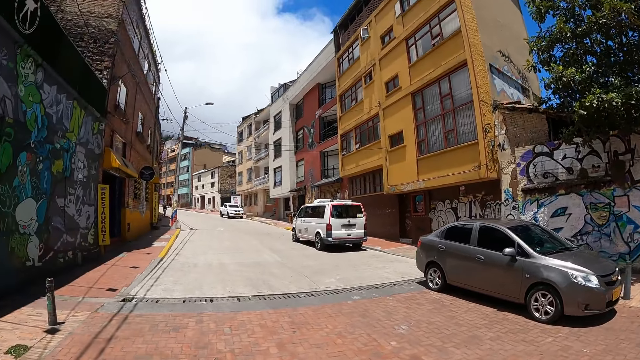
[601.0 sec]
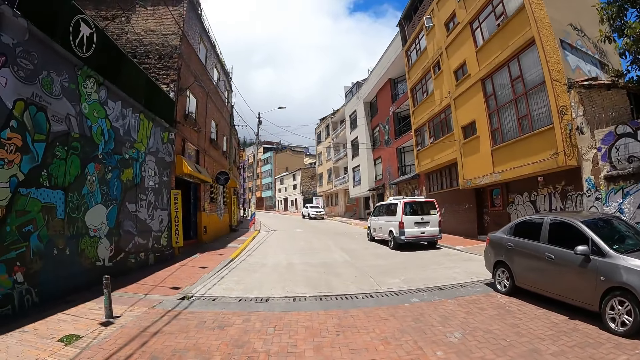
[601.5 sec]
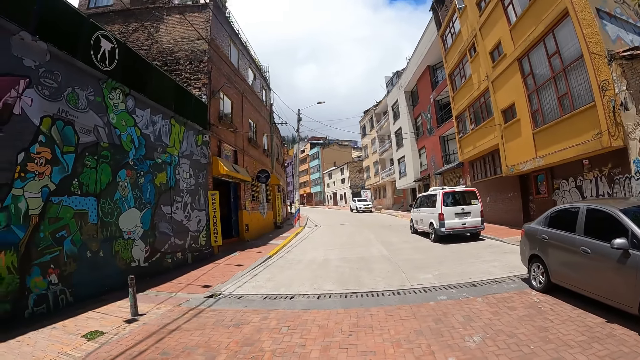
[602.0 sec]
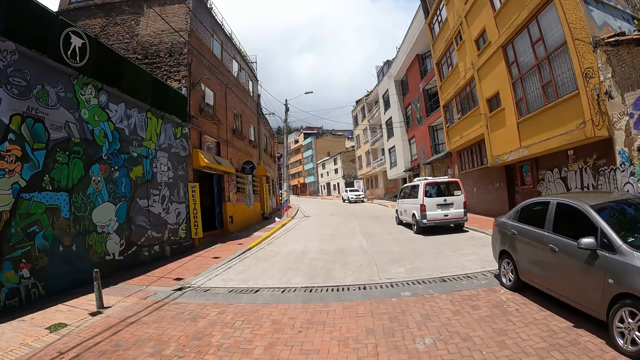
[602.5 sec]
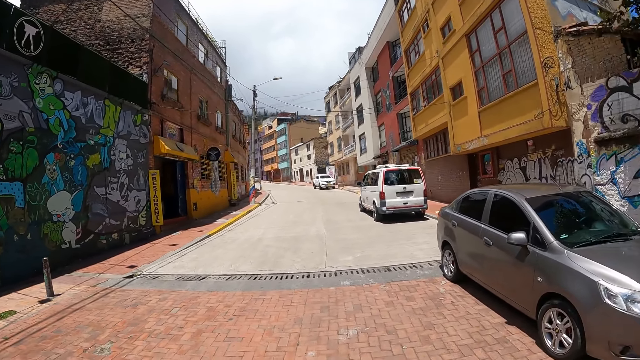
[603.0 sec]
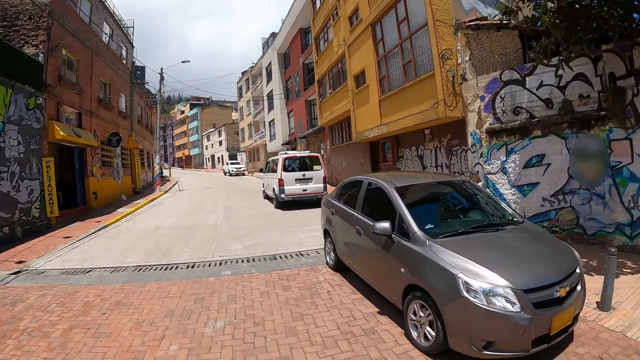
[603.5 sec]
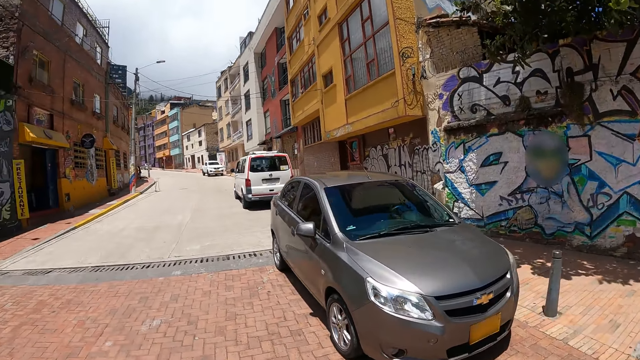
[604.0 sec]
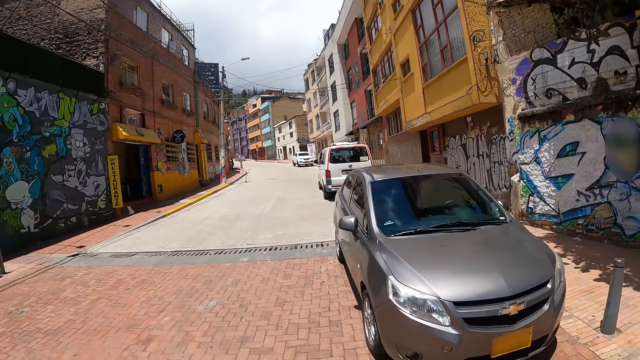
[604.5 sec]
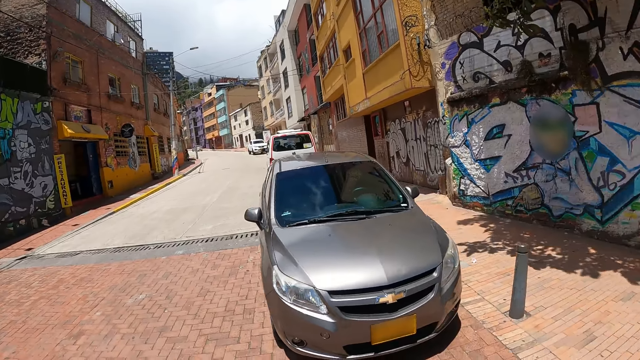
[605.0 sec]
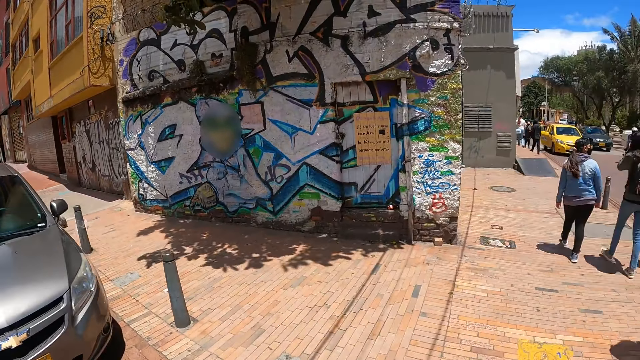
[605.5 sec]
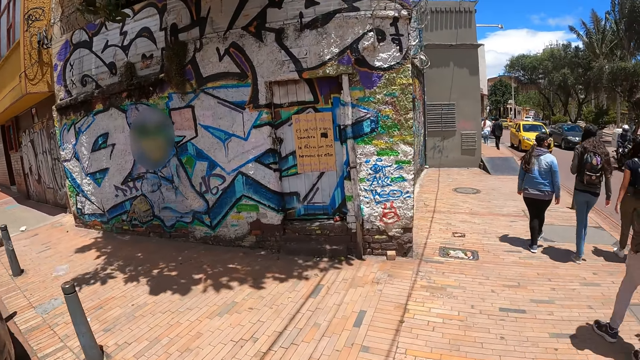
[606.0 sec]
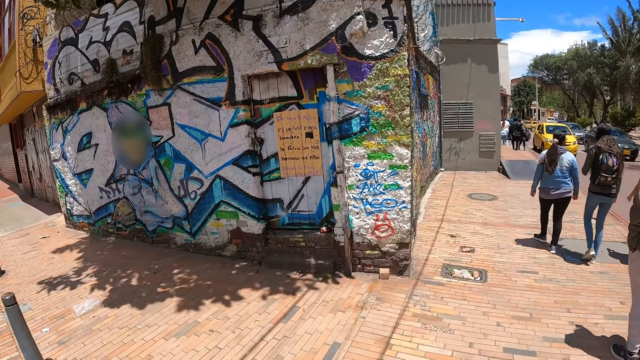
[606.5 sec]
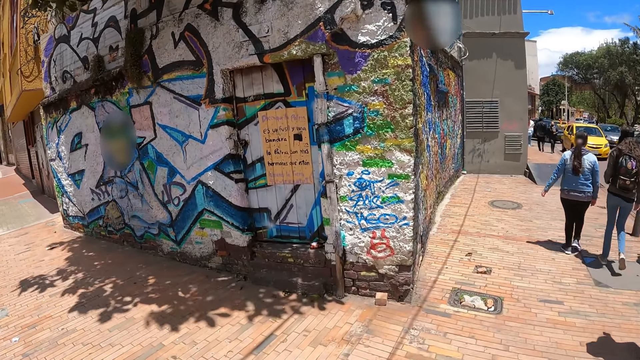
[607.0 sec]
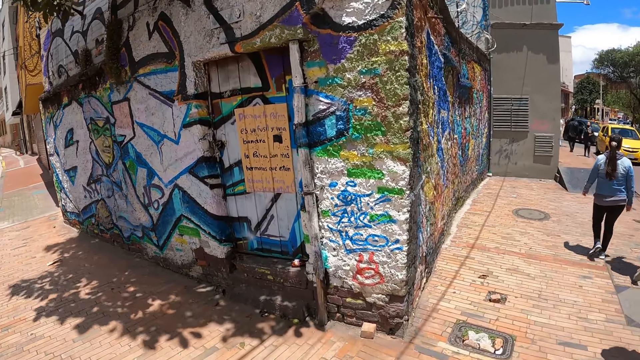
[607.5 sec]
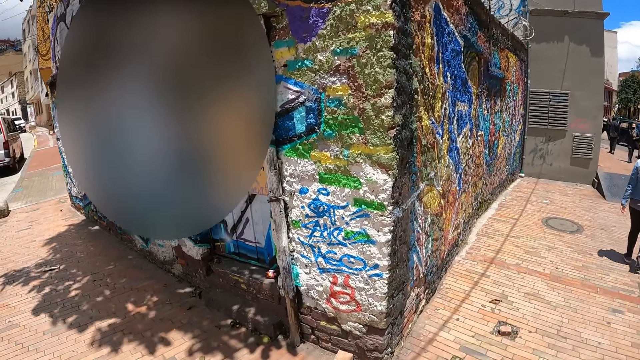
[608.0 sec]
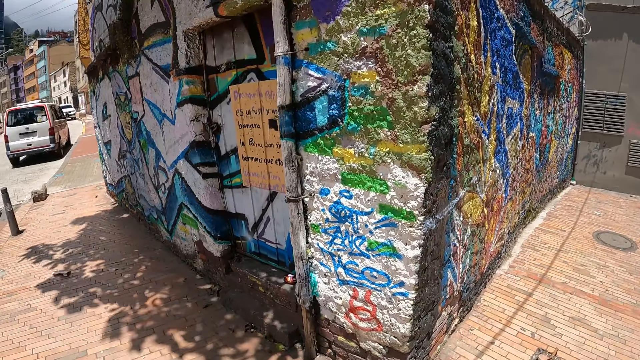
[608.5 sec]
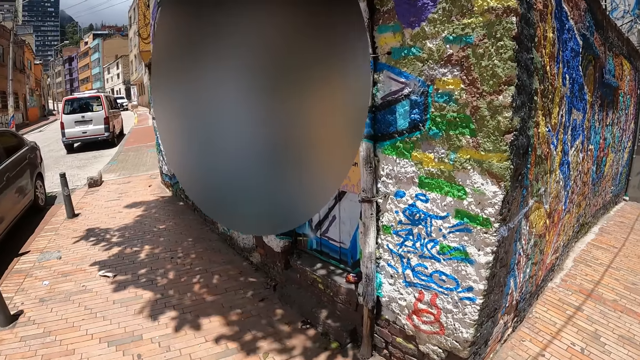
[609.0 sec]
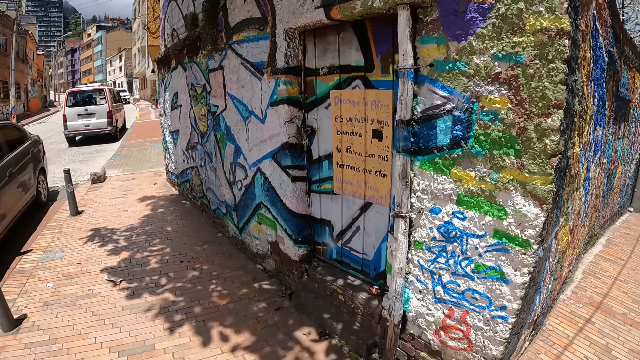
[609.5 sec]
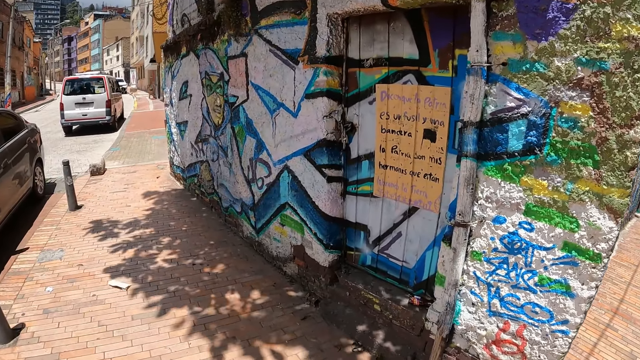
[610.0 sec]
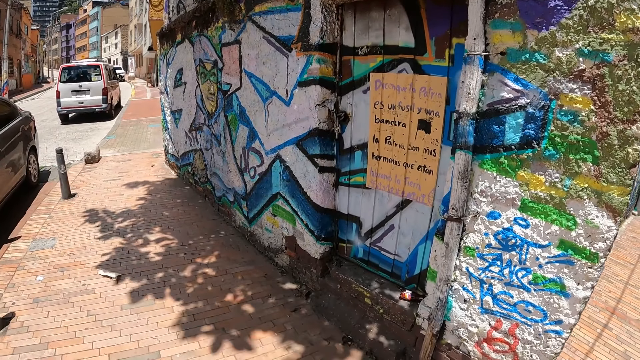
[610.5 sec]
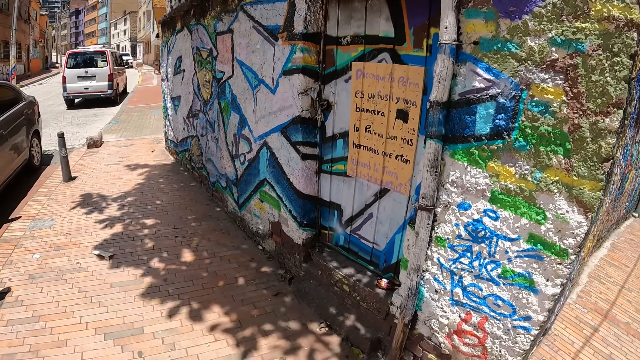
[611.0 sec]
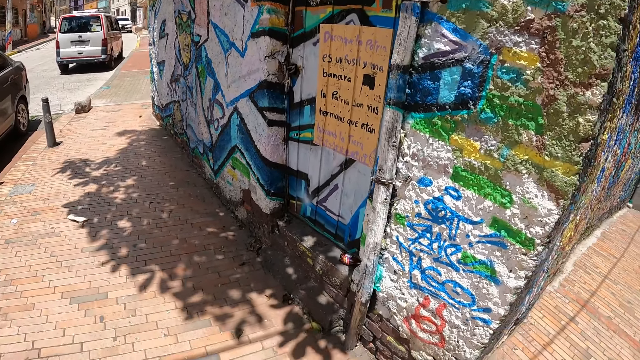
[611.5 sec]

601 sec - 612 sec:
The camera wearer looks around the city. They stop walking. They look at the poster.

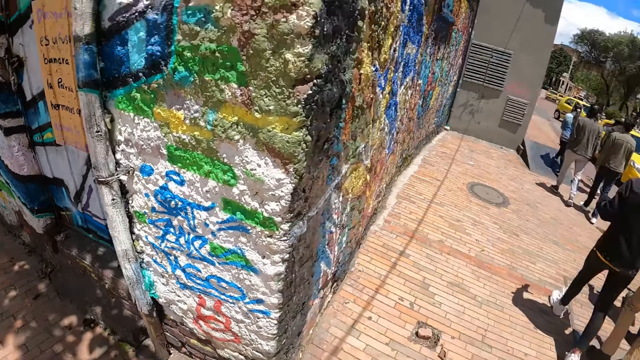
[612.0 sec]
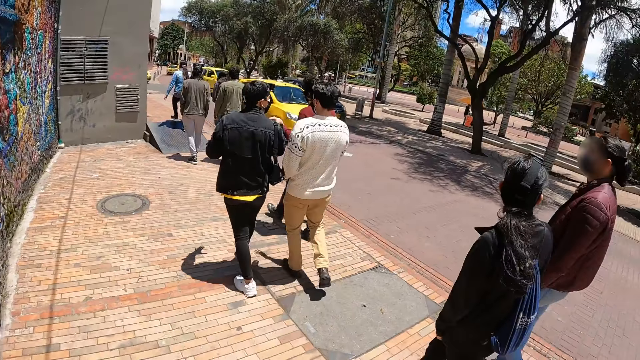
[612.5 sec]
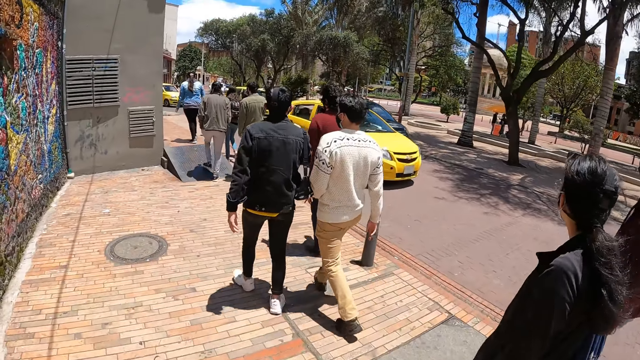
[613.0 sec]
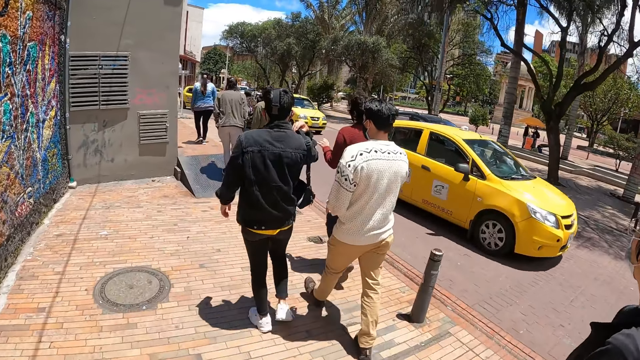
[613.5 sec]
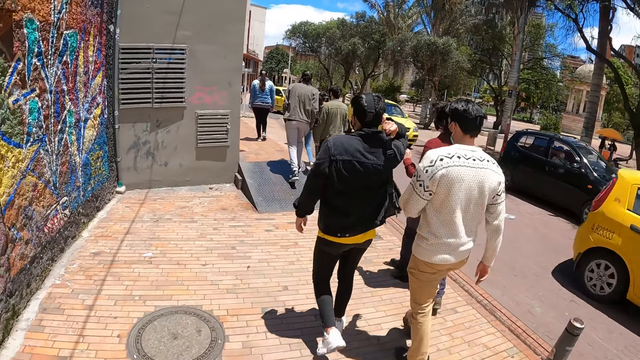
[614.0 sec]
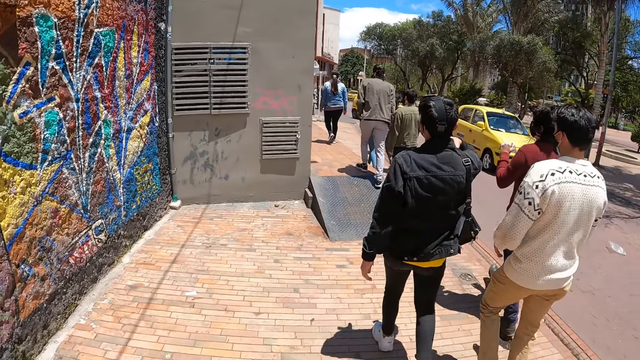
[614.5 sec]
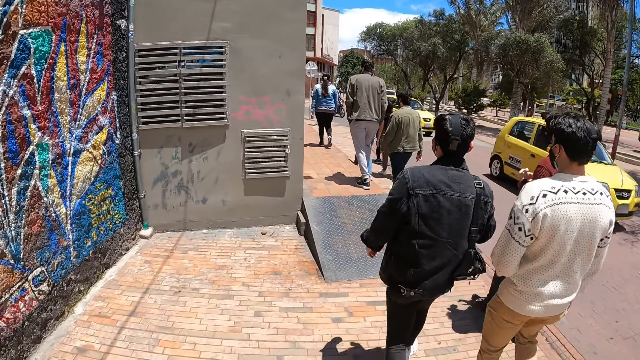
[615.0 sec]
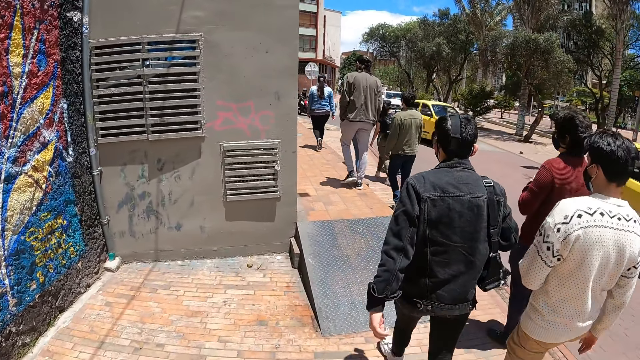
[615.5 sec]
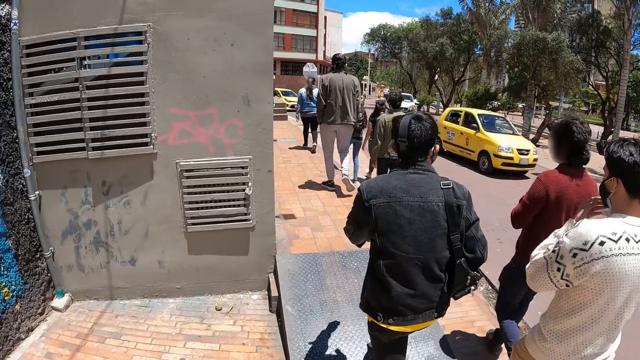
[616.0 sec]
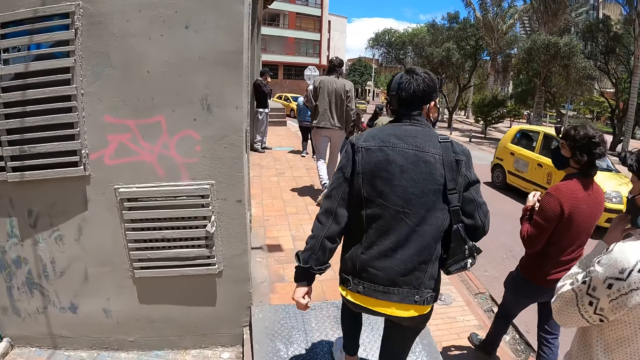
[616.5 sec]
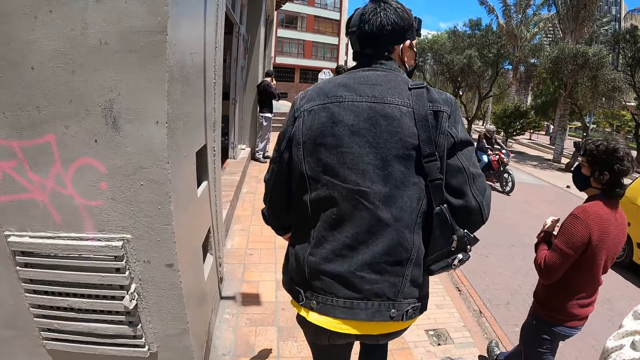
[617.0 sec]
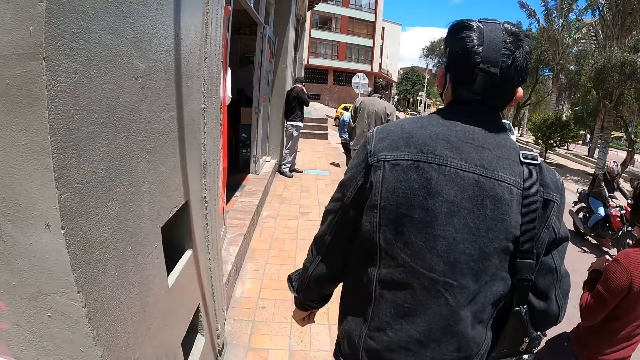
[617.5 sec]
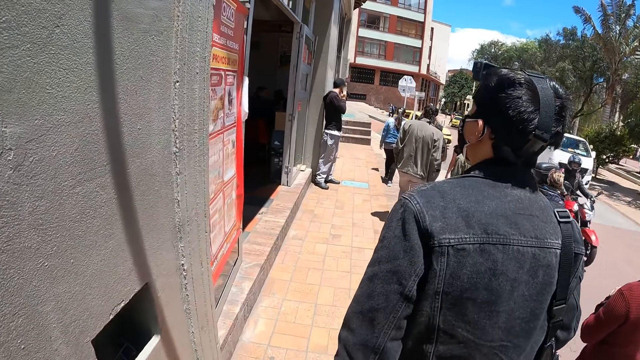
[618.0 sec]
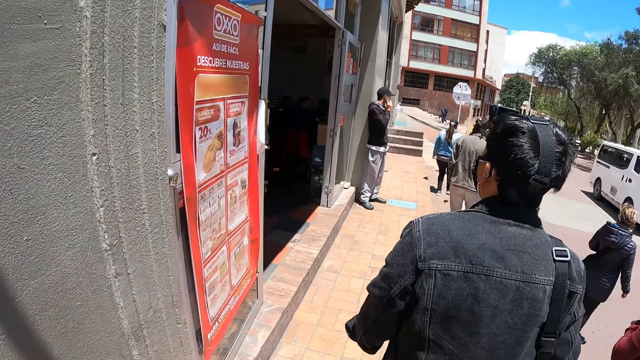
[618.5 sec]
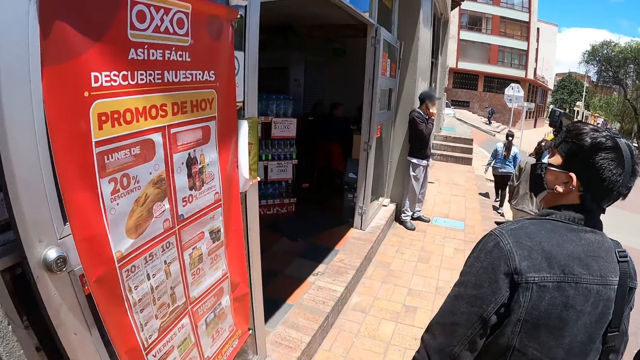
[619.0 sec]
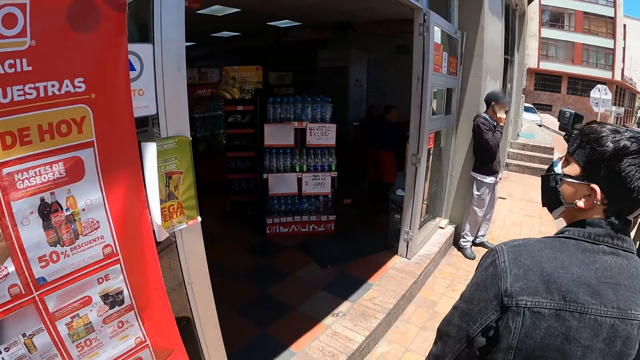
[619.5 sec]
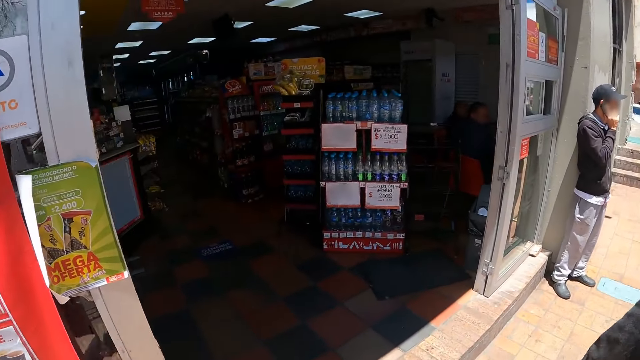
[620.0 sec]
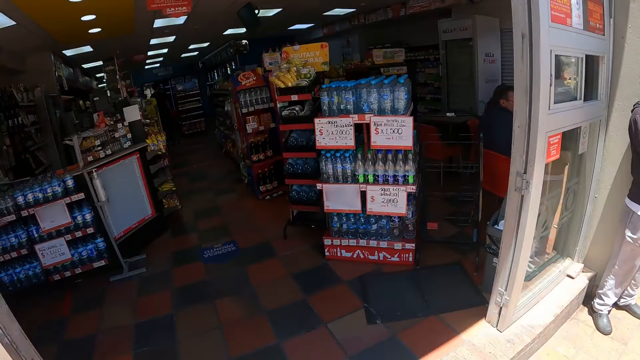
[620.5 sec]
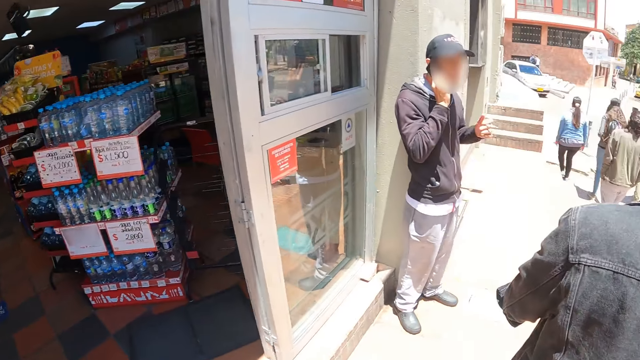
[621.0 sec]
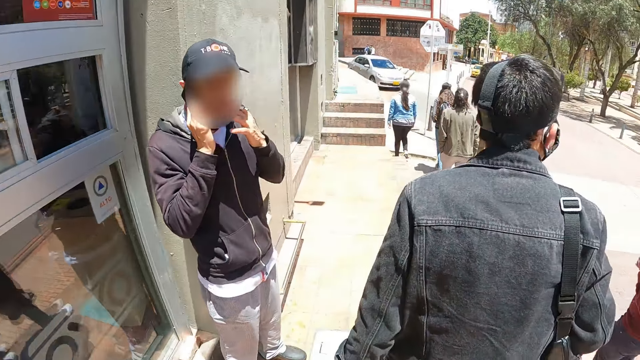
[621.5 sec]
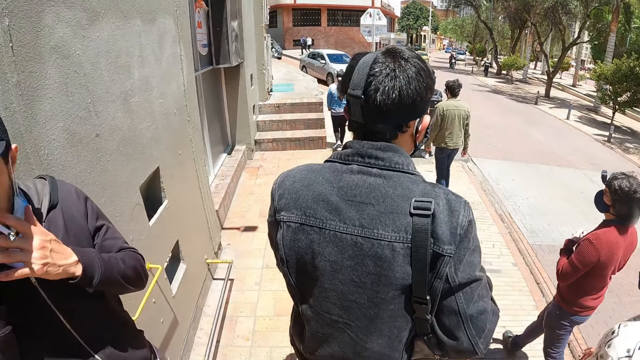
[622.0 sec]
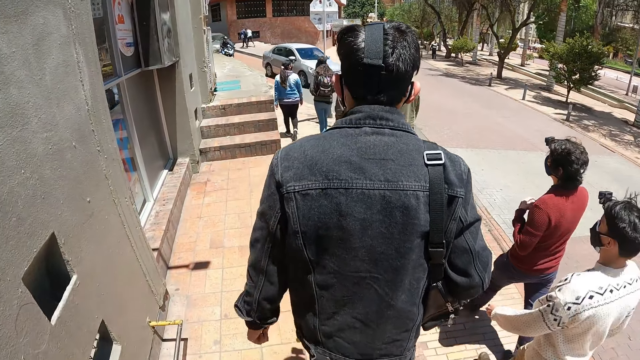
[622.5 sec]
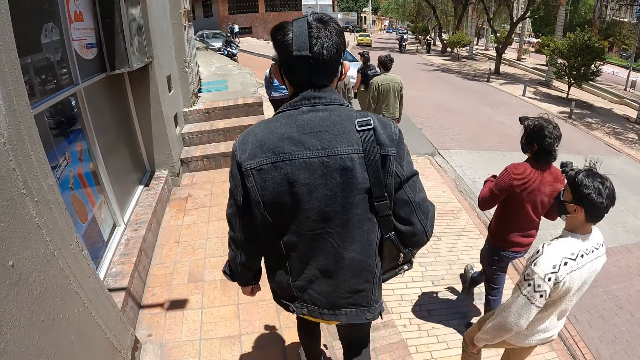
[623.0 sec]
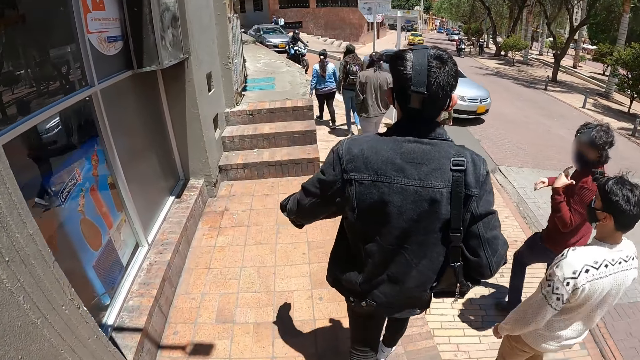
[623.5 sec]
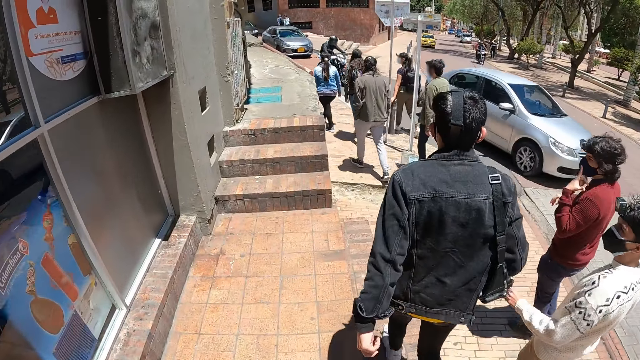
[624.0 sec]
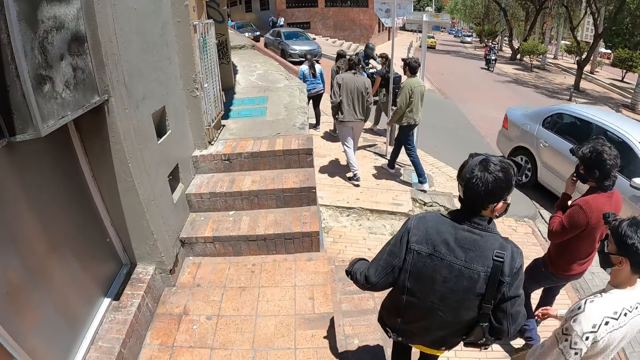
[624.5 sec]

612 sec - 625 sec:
The camera wearer walks along the path. A man walks along the path. Another man walks along the path. A third man walks along the path. The camera wearer walks along the path. The third man walks on the metal. The second man holds his mask. The camera wearer walks on the metal and walks along the path. The third man looks at the supermarket. The camera wearer looks at the supermarket. They walk along the path.
